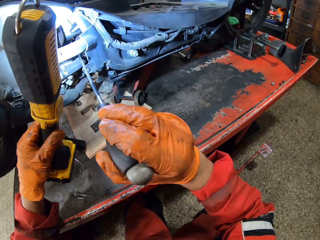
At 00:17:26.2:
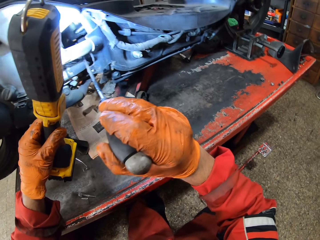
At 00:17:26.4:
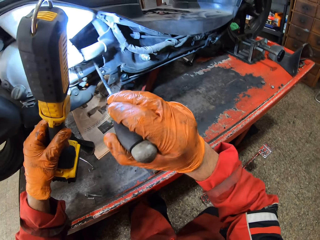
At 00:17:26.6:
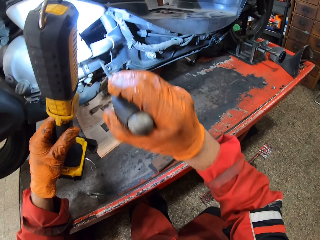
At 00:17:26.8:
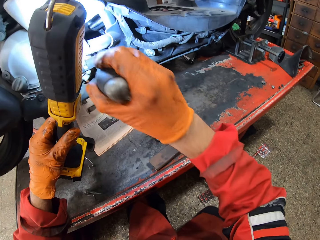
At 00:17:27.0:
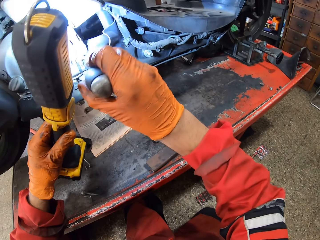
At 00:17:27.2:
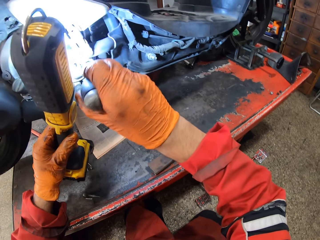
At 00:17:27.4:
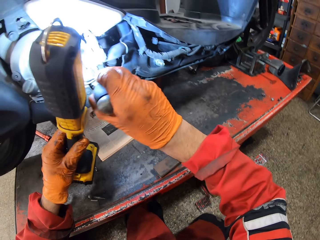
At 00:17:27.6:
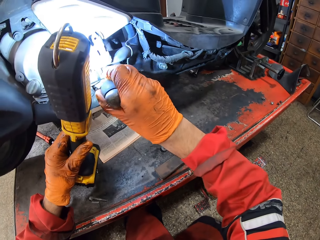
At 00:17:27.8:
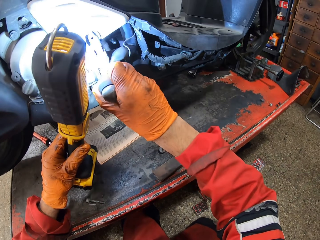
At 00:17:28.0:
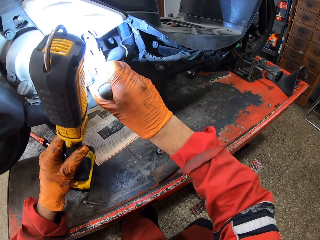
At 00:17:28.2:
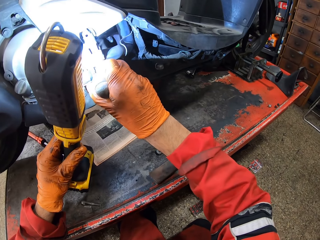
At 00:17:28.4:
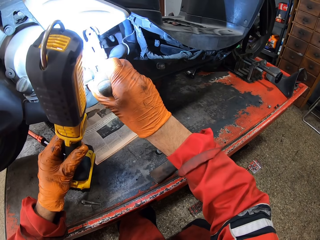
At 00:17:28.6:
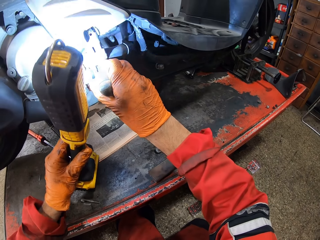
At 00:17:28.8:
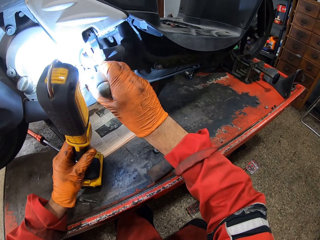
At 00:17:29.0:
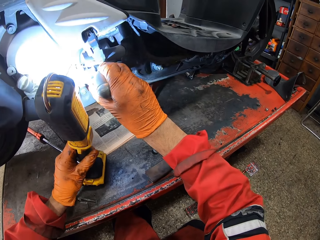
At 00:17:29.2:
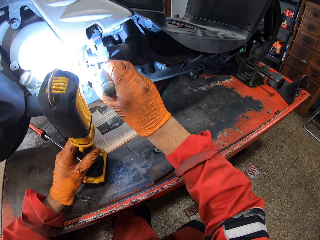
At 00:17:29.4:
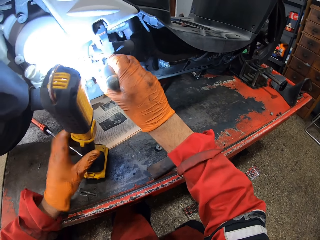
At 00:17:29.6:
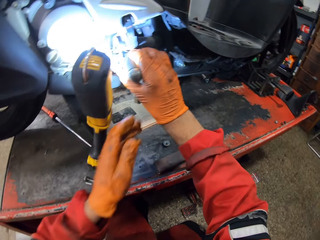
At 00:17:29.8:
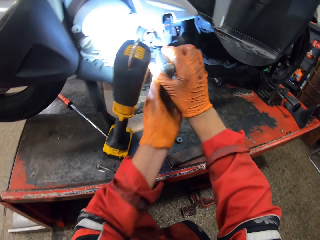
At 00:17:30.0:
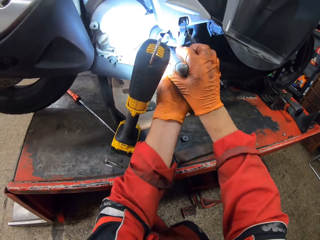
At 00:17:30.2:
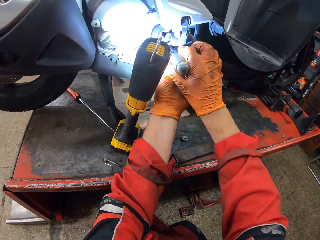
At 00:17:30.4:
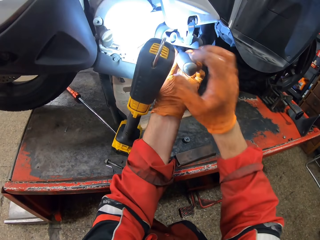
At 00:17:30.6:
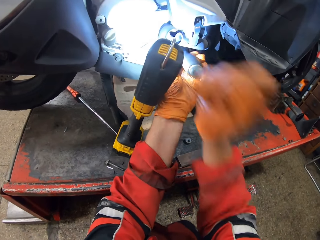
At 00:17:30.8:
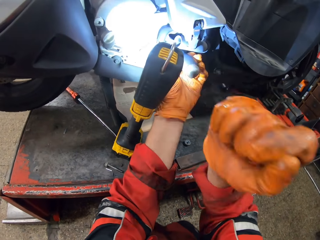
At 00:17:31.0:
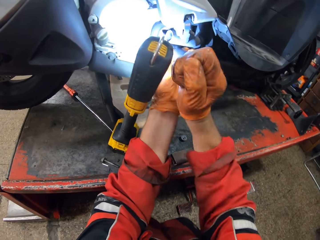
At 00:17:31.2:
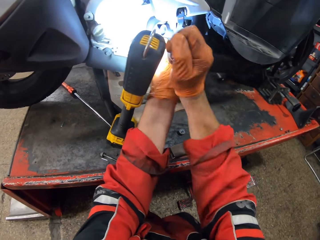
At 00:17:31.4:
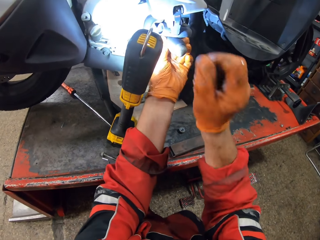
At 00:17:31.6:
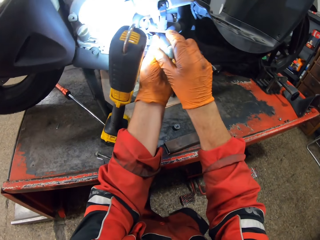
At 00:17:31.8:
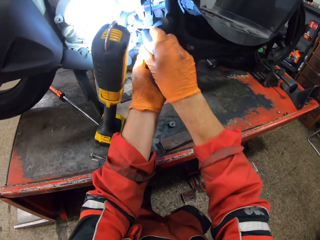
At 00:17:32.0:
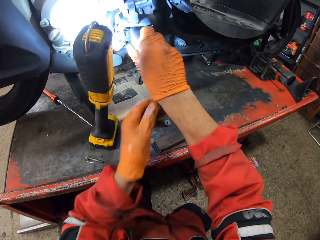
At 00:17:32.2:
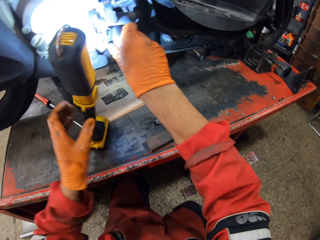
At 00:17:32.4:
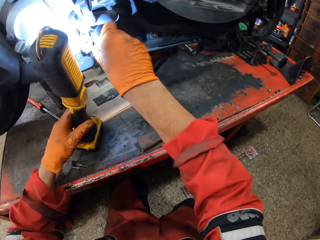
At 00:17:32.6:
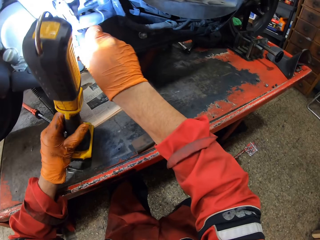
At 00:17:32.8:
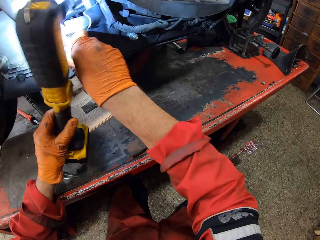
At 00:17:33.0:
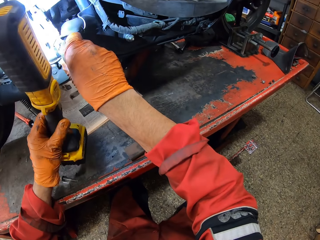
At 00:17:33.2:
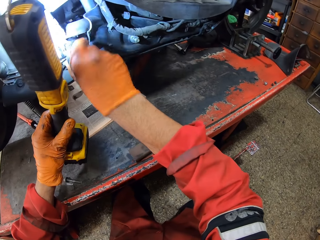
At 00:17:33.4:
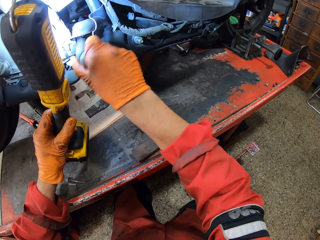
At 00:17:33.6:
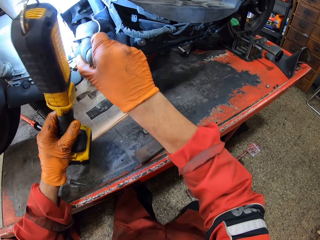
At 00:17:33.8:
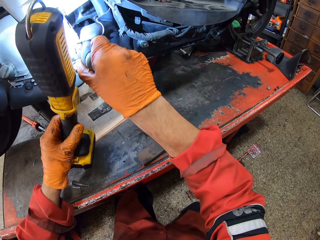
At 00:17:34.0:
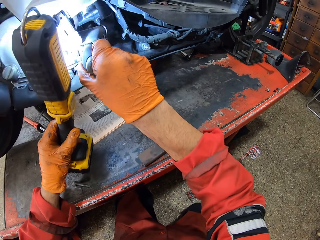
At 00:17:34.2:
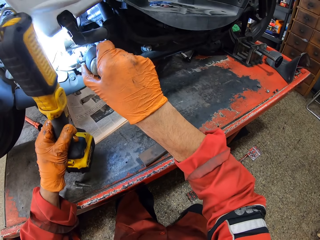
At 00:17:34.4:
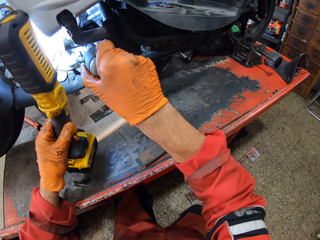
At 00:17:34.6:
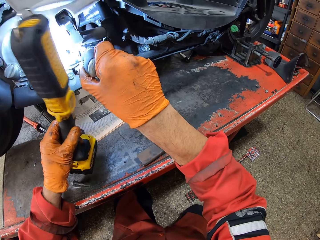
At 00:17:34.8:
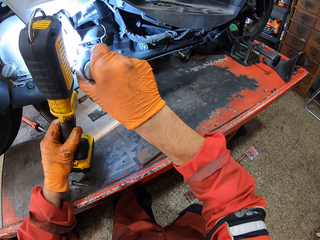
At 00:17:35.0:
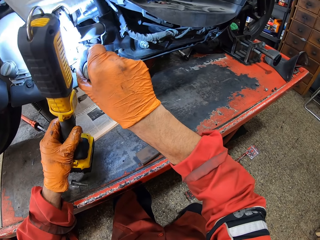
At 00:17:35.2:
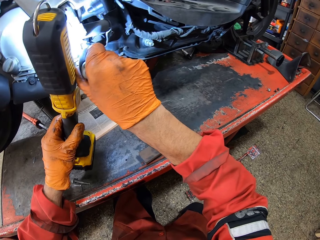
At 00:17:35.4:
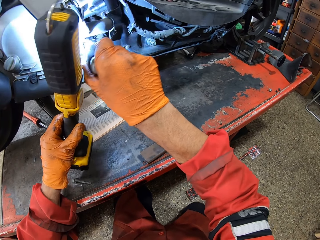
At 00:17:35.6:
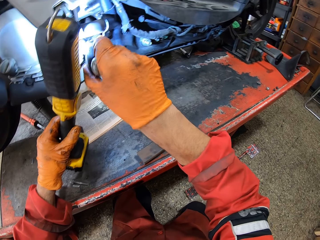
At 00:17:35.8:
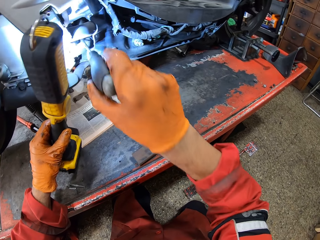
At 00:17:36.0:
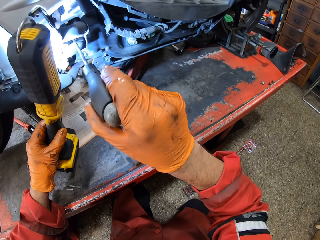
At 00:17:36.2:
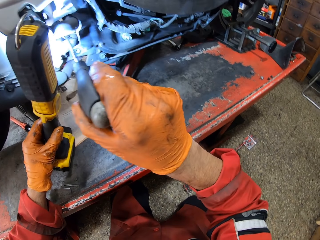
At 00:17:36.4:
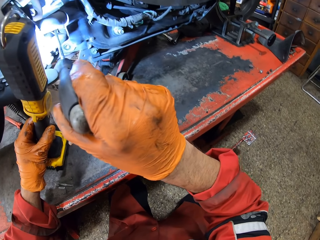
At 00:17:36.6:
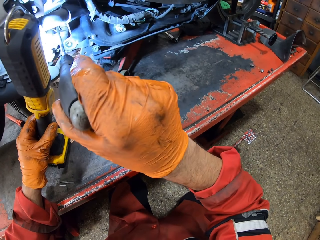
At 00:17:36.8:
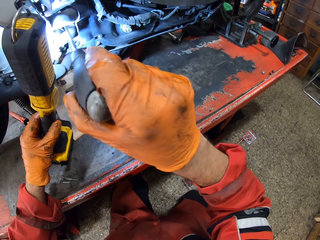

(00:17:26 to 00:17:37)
The camera wearer puts the screwdriver in a hole in the motorcycle with his right hand. He tightens the bolt with the screwdriver. He drops the lamp on the workbench. He holds the screwdriver with both hands. He hits the long screwdriver into the hole with his right hand. He holds the screwdriver with his right hand. He holds the torch. He raises the lamp with his left hand. He tightens the bolt.

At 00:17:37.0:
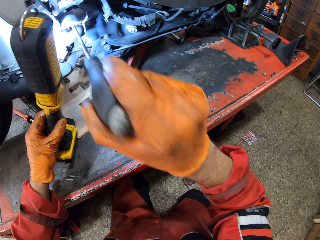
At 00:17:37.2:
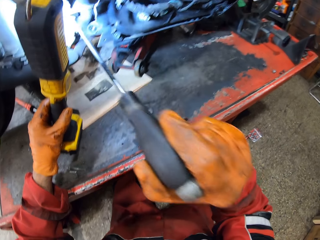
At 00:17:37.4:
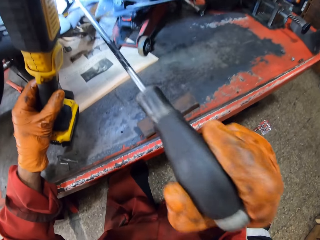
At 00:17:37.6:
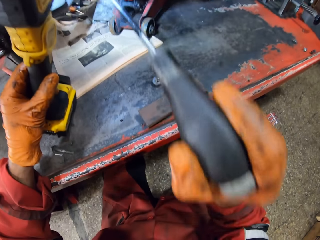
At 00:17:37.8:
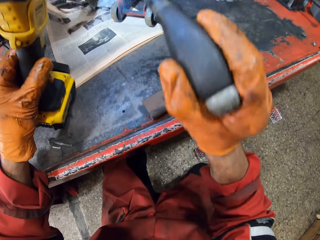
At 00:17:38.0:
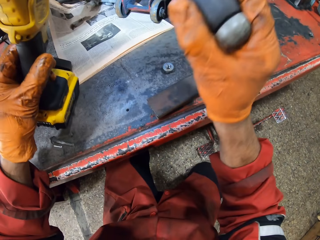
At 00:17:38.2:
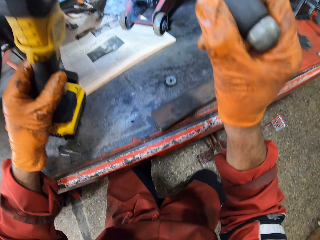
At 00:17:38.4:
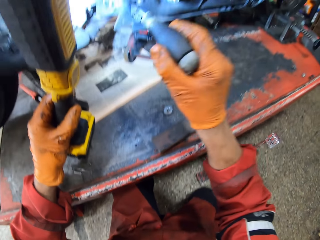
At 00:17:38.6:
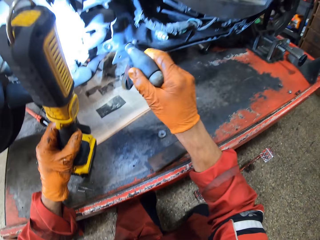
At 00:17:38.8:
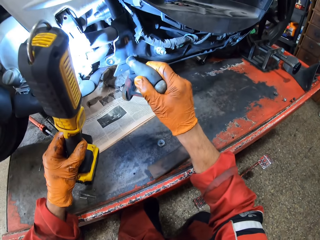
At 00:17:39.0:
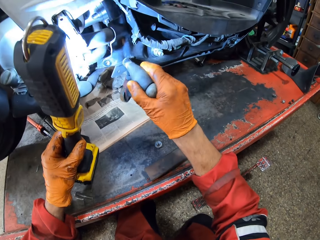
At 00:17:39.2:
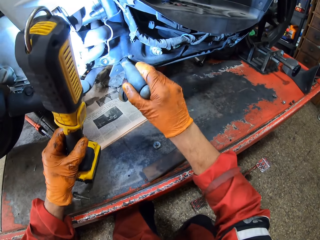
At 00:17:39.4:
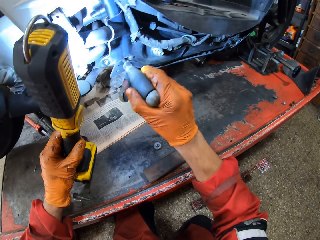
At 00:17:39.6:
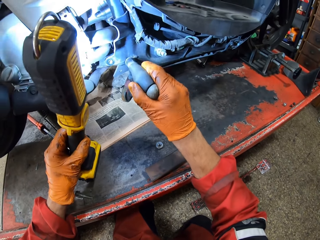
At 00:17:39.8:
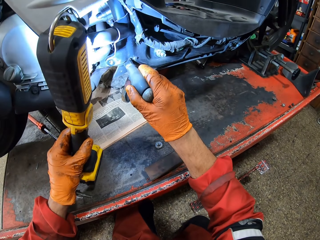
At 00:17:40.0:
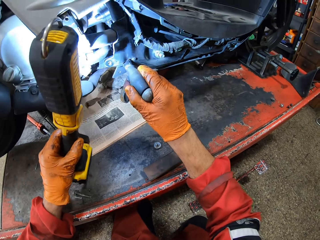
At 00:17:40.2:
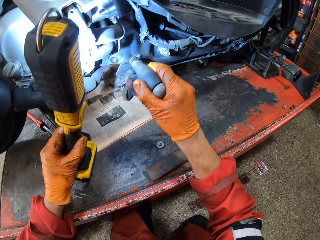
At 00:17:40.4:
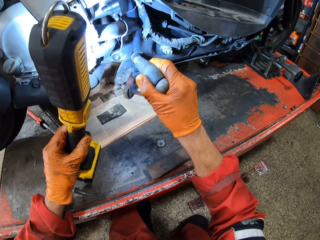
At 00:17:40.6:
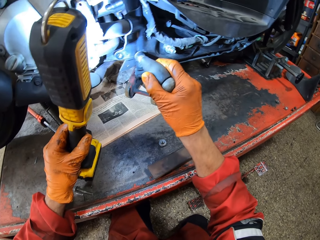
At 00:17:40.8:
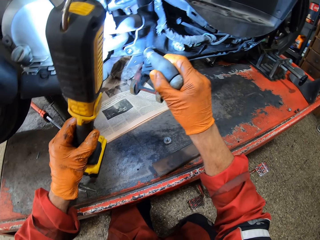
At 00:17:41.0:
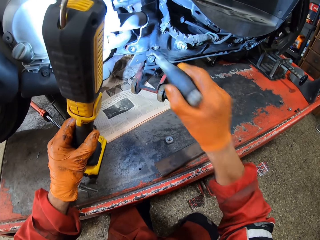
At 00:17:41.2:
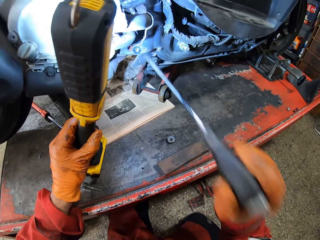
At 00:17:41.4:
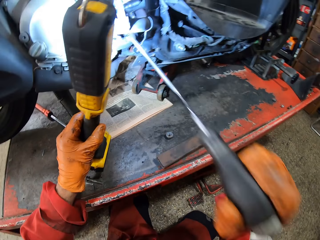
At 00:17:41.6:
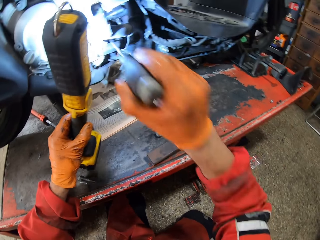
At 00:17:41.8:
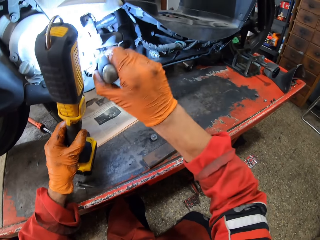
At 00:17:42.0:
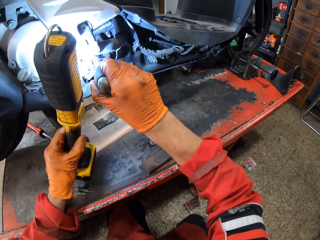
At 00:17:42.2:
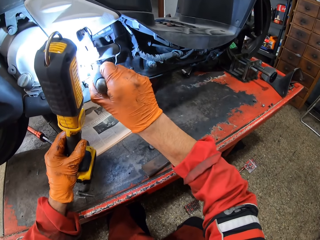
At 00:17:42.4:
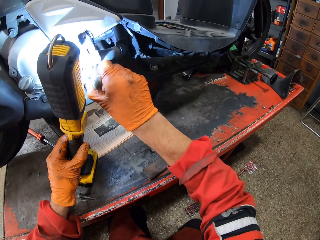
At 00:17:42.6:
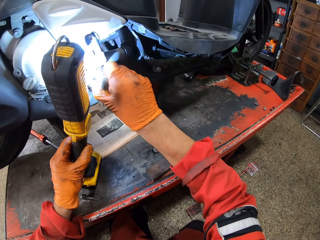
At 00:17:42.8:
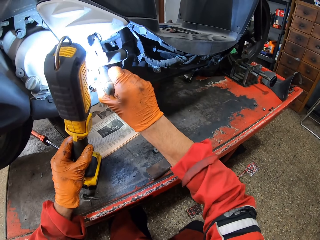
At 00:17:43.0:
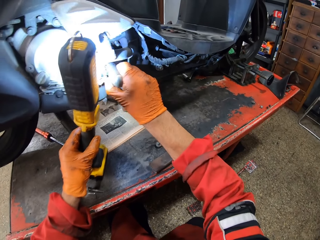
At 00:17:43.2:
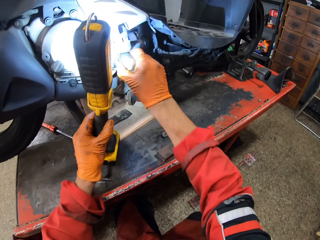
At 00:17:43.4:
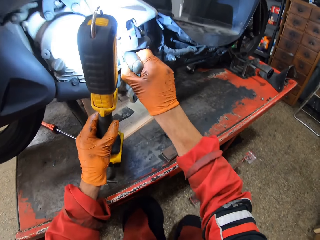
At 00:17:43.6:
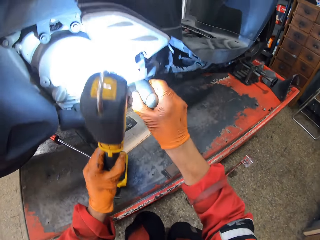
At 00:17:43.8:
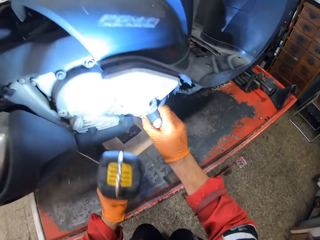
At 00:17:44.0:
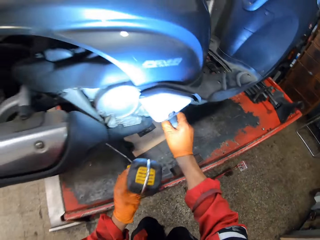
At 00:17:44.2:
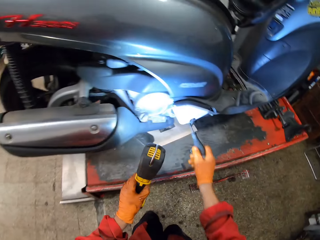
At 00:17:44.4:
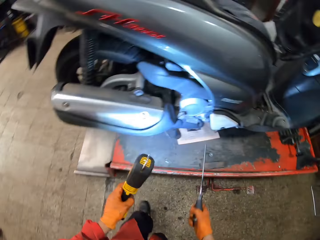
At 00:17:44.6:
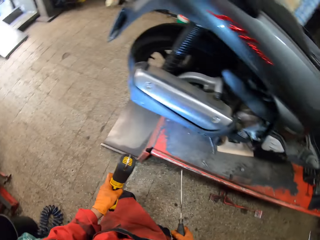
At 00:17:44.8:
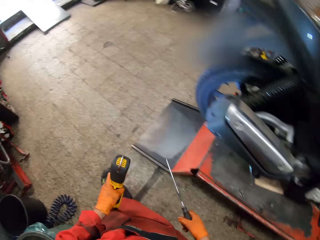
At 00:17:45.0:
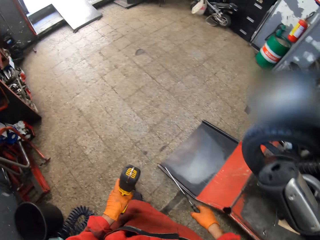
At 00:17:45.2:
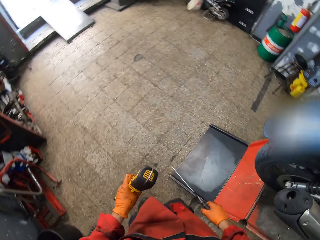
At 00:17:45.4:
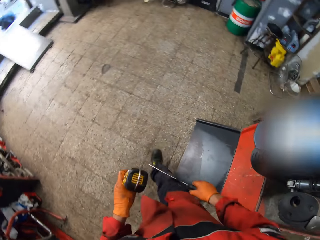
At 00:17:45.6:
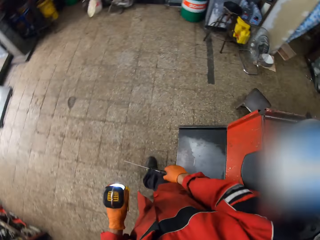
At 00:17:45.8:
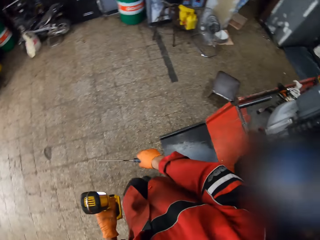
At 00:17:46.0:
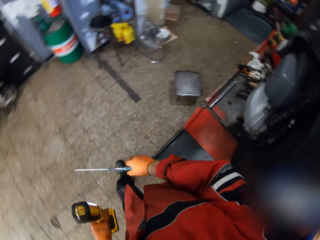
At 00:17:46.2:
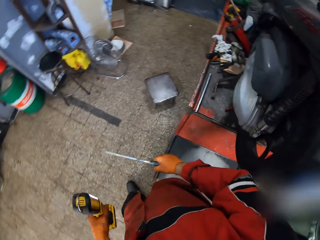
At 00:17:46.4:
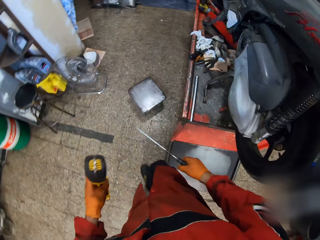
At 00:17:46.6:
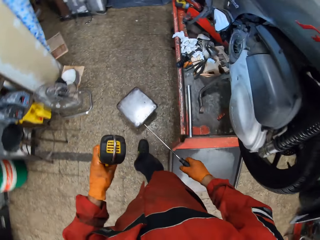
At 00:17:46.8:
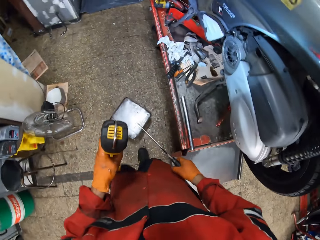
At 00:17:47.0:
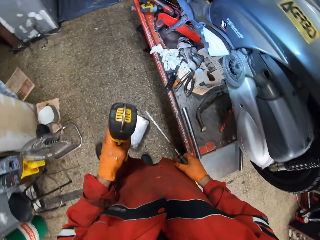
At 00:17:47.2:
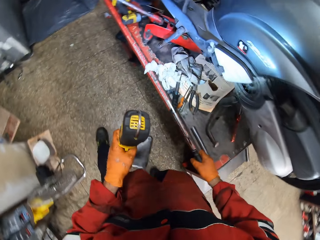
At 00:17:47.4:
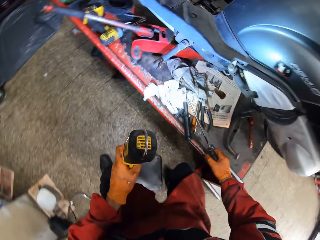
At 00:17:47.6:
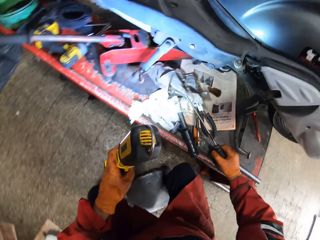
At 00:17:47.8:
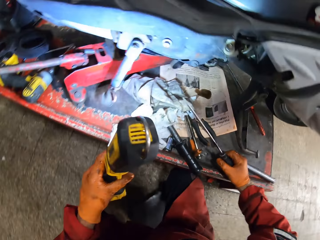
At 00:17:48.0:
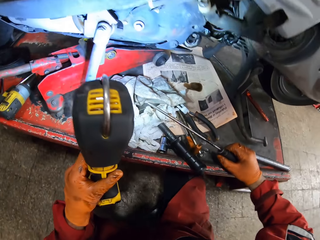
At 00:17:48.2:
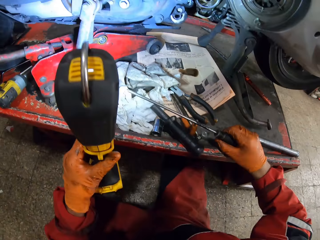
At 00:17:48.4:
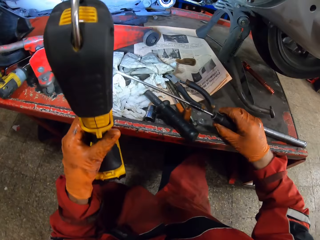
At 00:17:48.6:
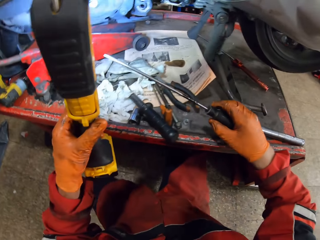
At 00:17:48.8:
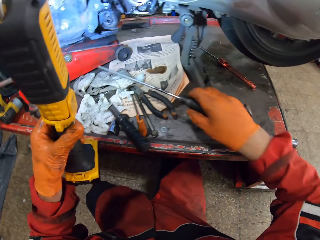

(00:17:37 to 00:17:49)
The camera wearer puts the long screwdriver into another hole. They do it again. They hold the torch. They walk back to the other side of the motorcycle.
